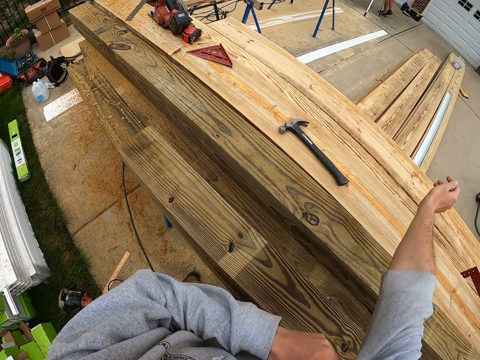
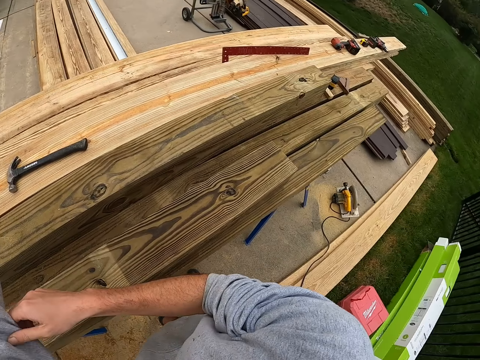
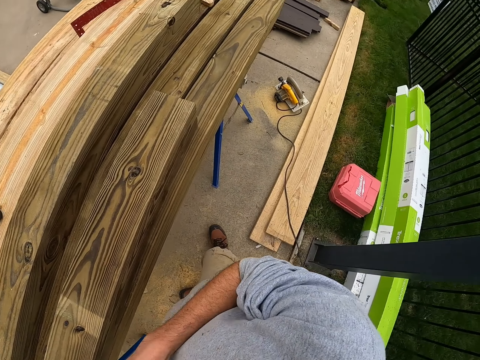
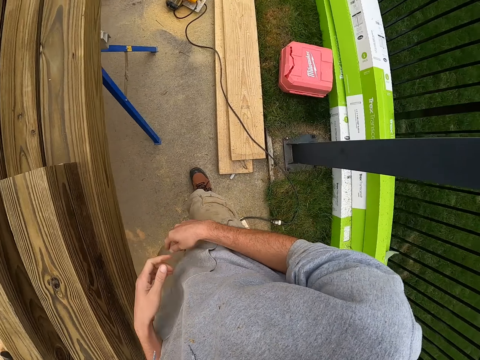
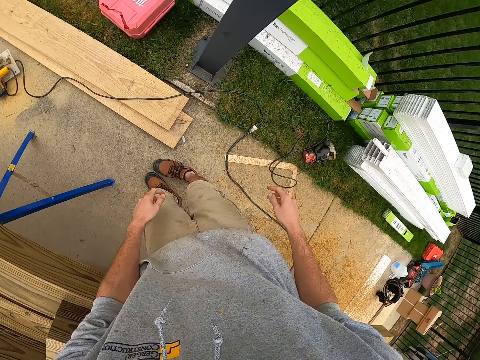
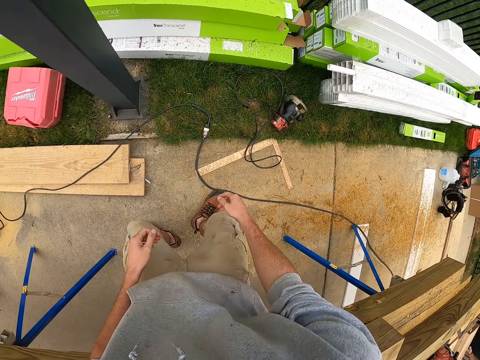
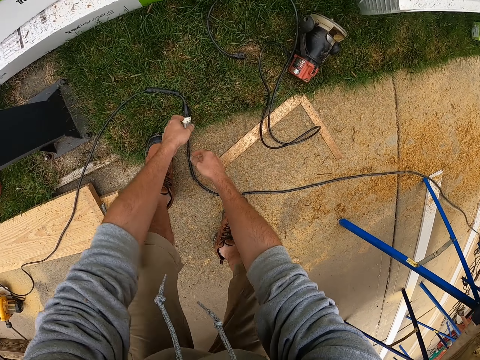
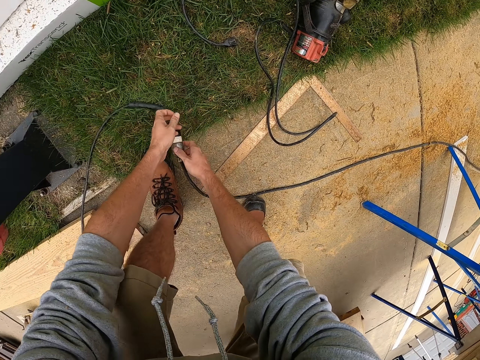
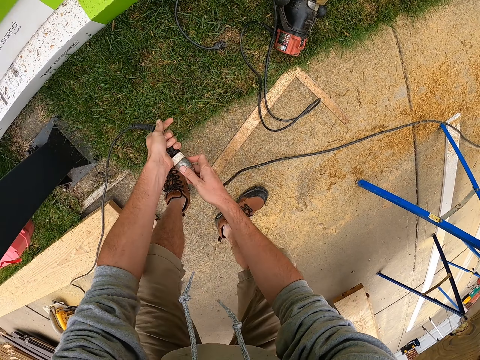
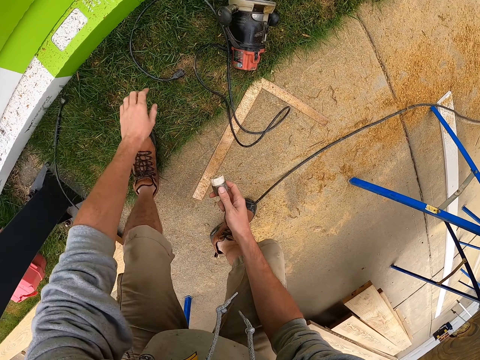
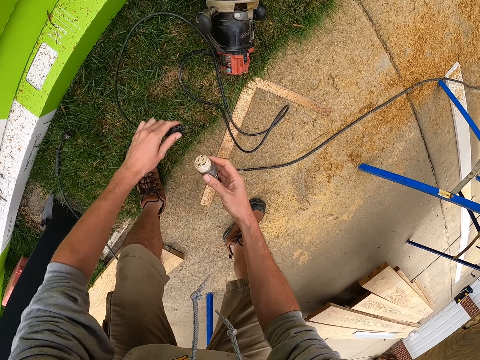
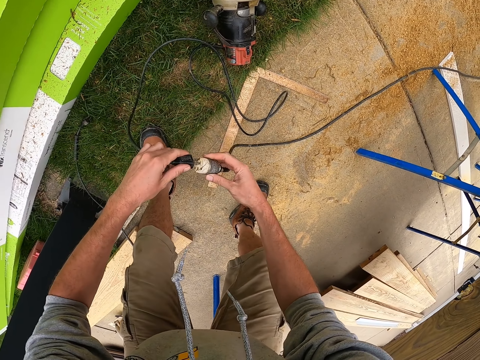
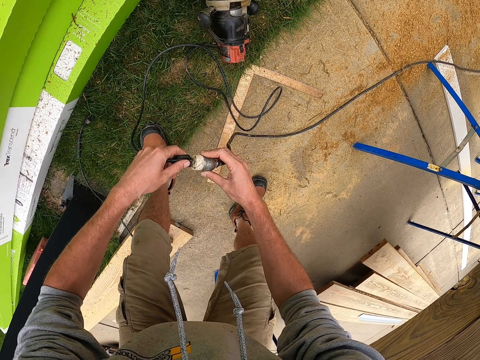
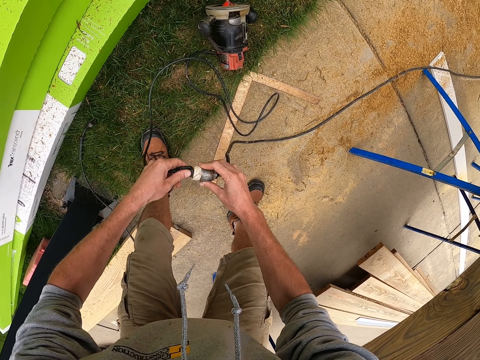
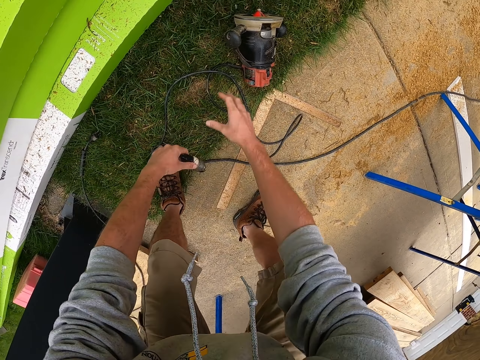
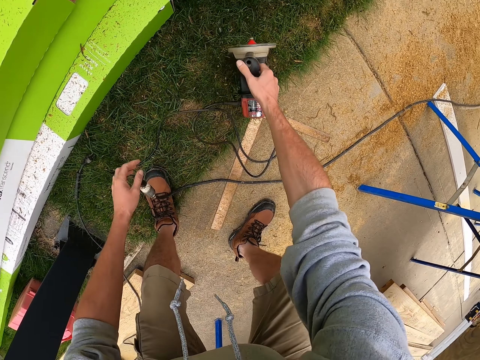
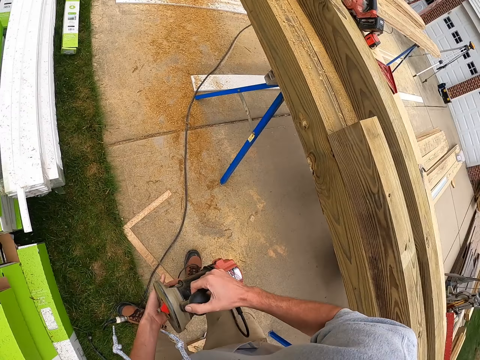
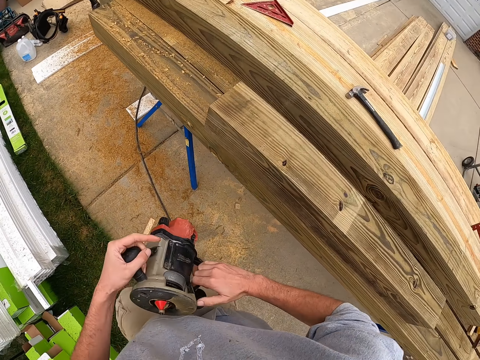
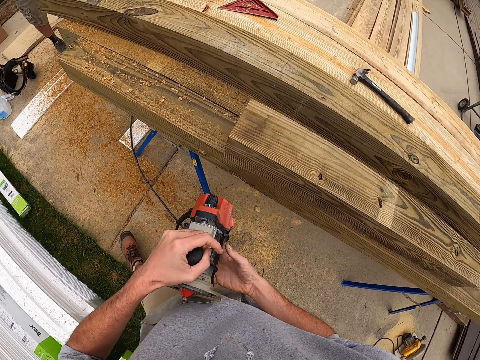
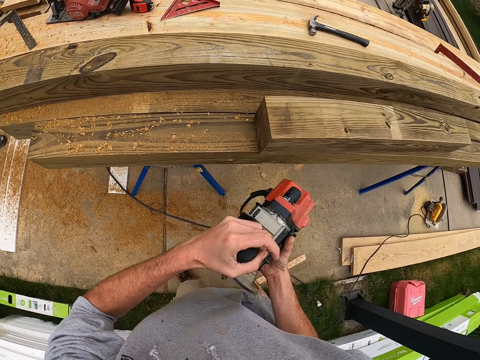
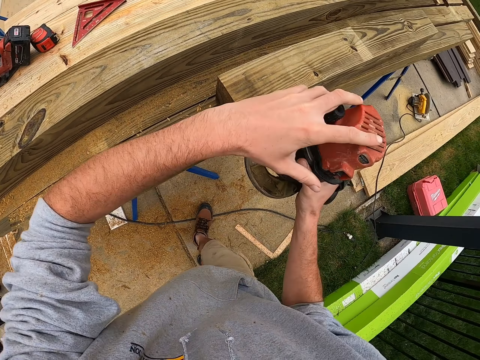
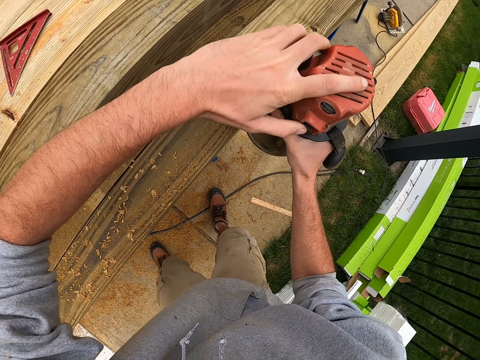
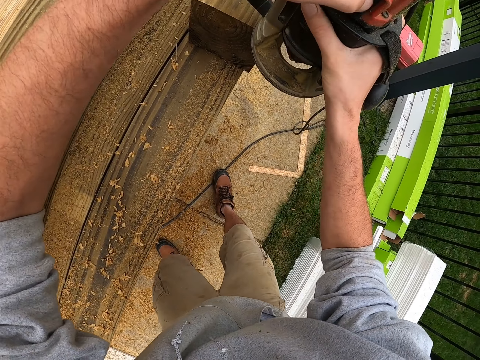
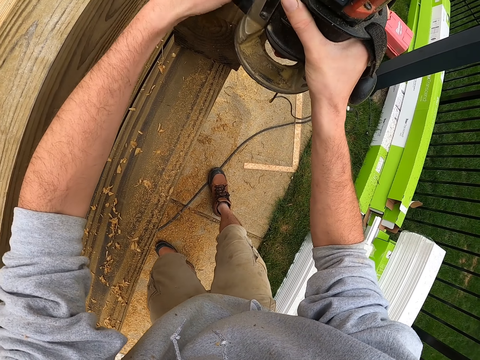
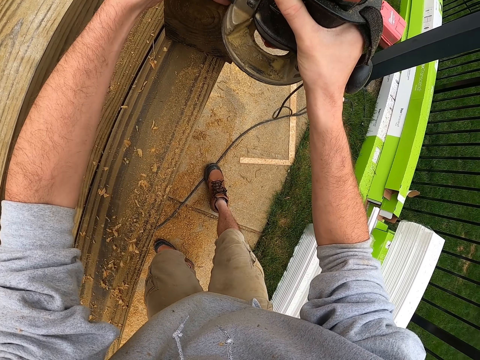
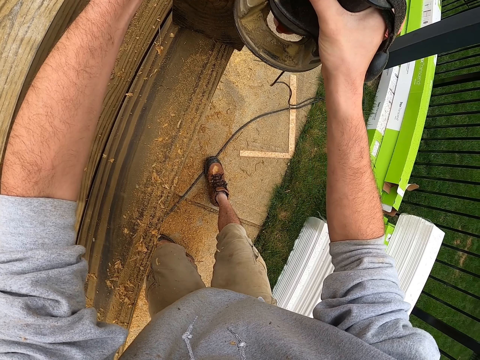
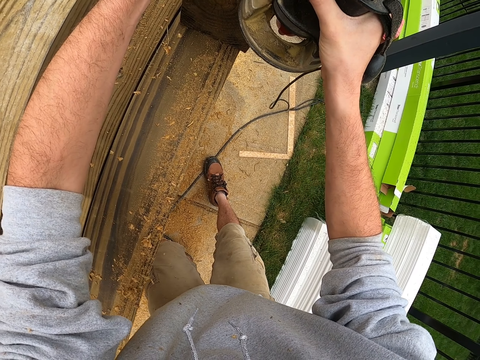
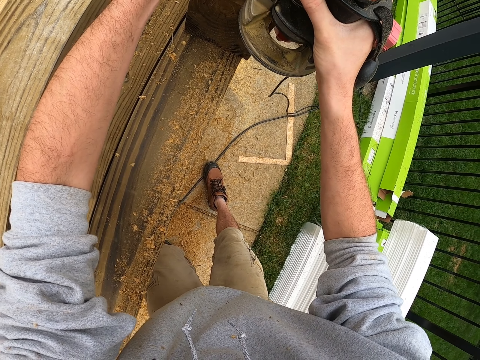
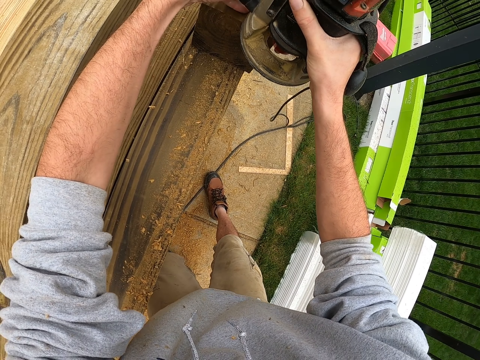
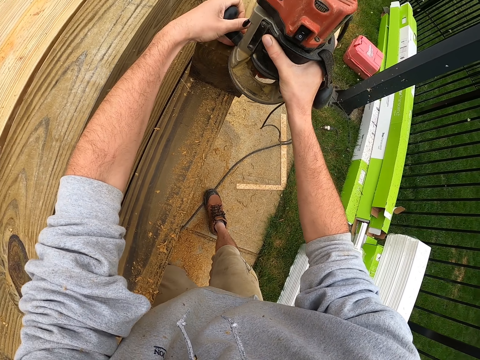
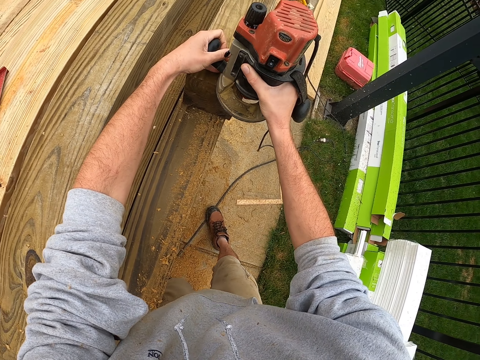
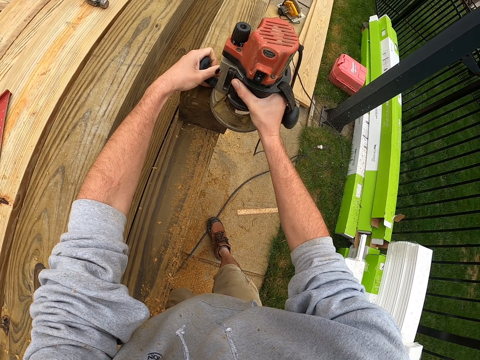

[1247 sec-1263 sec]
The camera wearer pulls the sweater. They pick up the cable from the ground, disjoint the cables, pick up the cable from the ground, and connect the cables. They put the cable on the ground. They pick up a wood smoothing machine from the ground. They smoothen the wood.

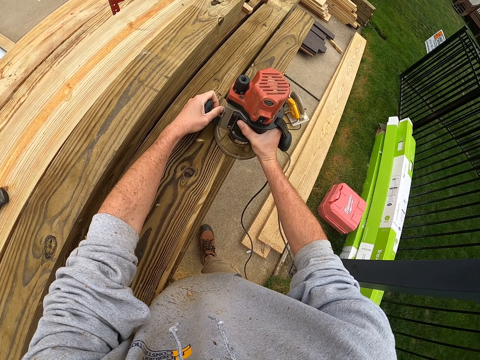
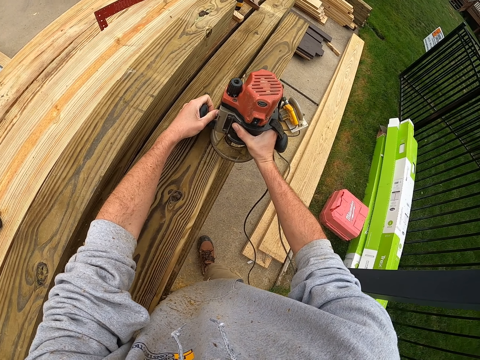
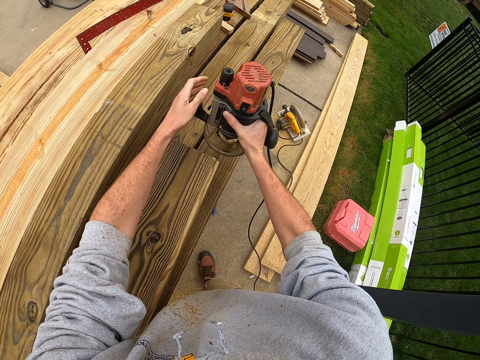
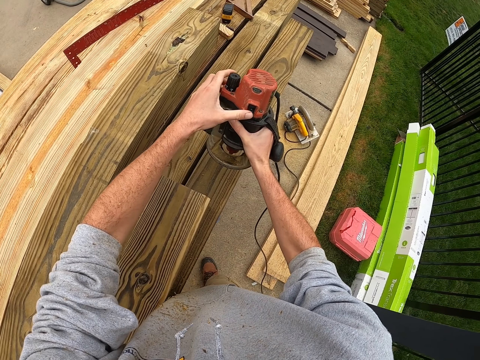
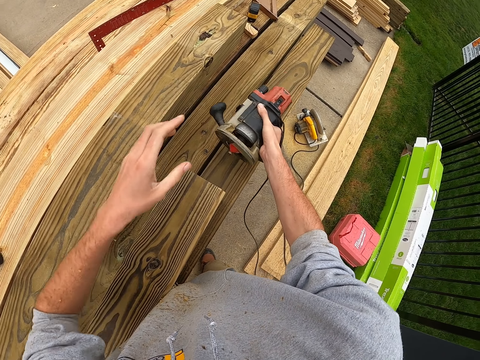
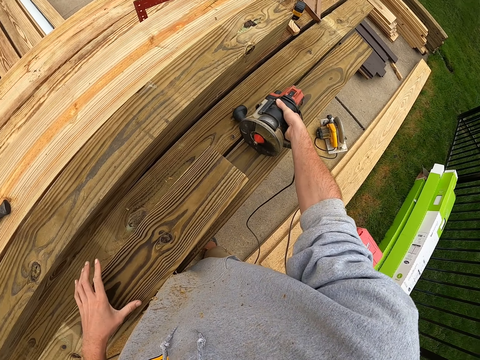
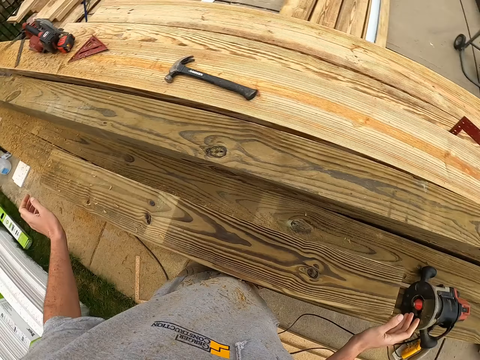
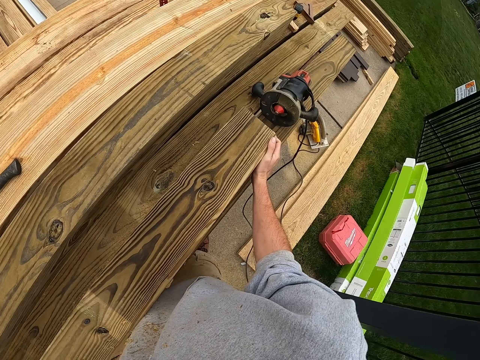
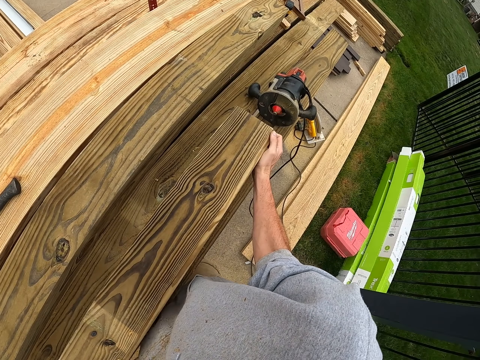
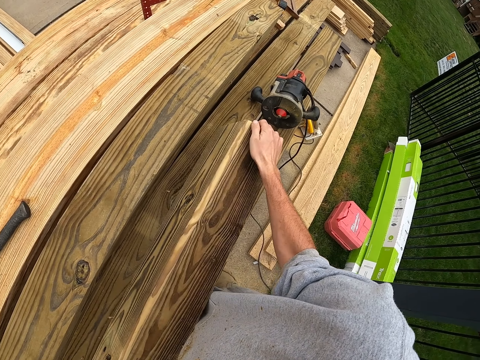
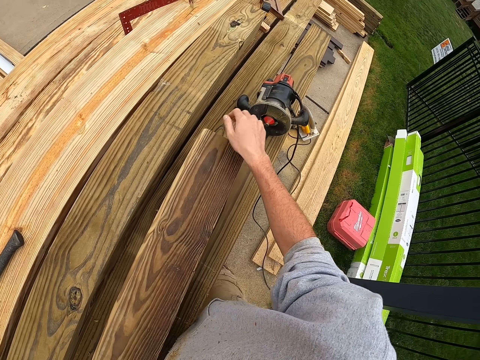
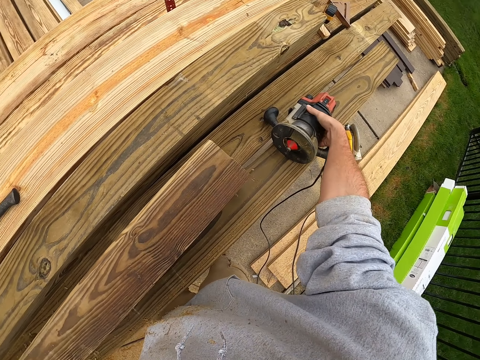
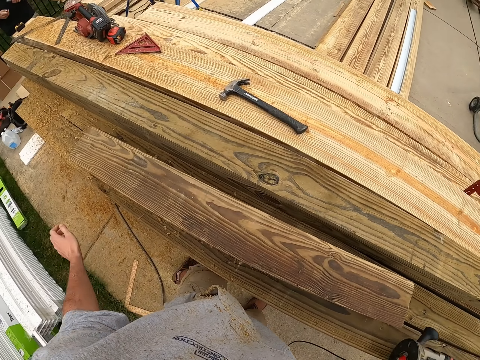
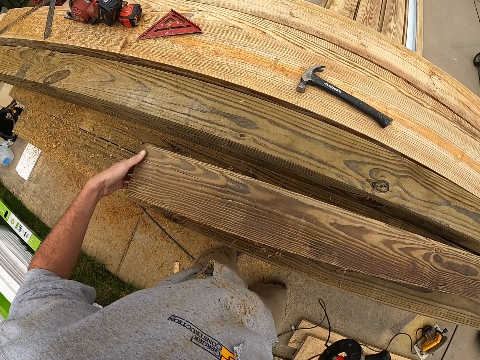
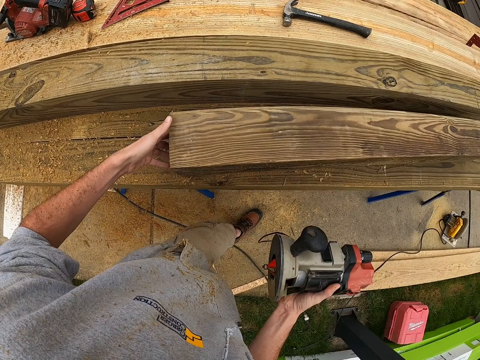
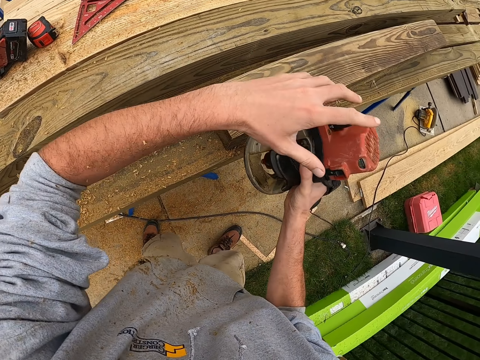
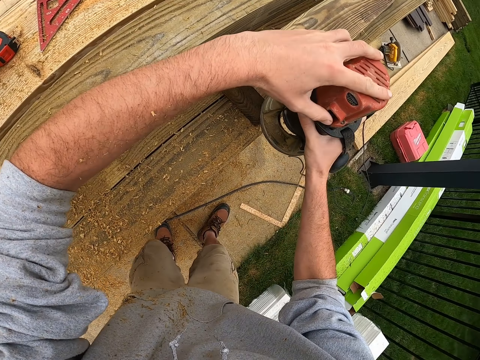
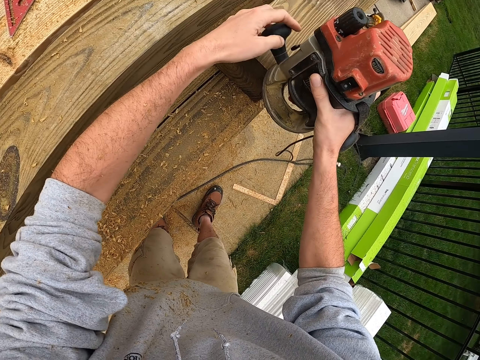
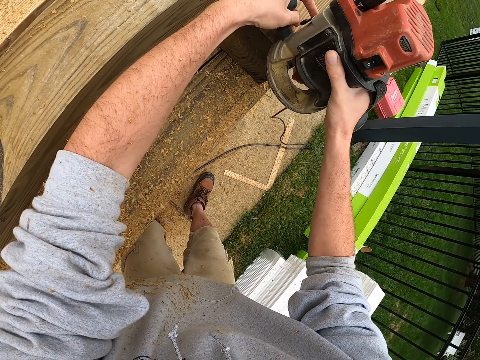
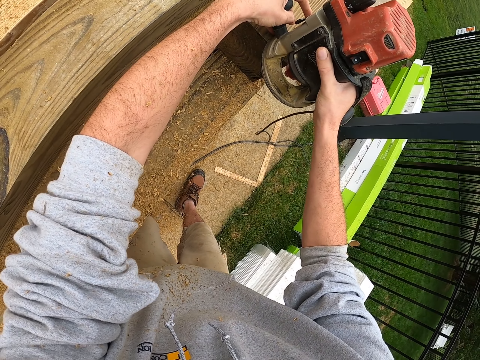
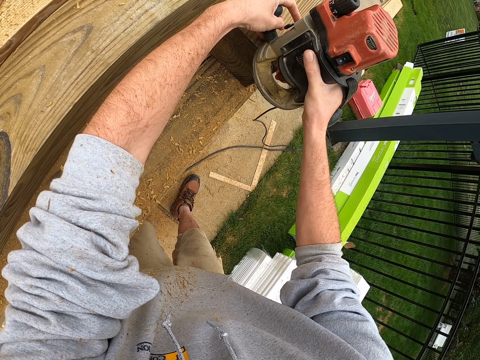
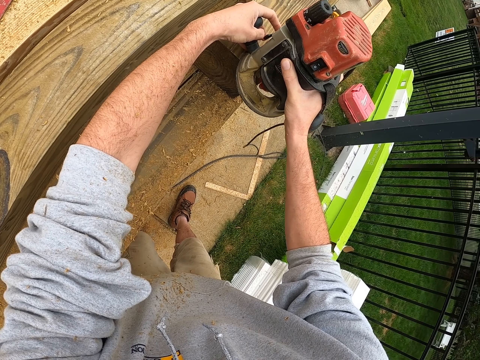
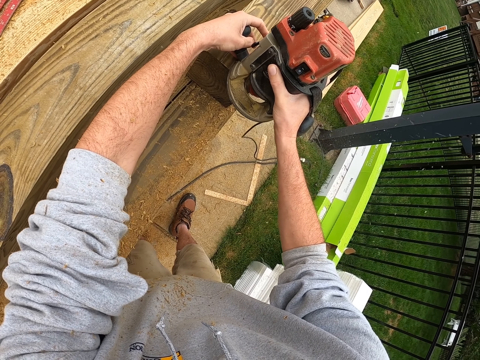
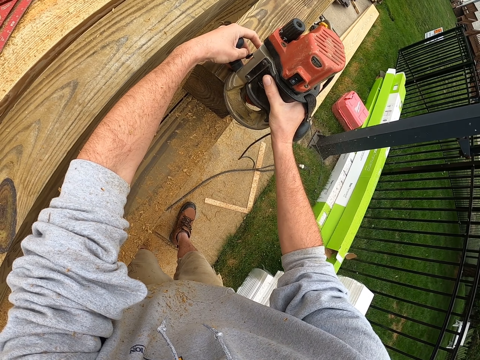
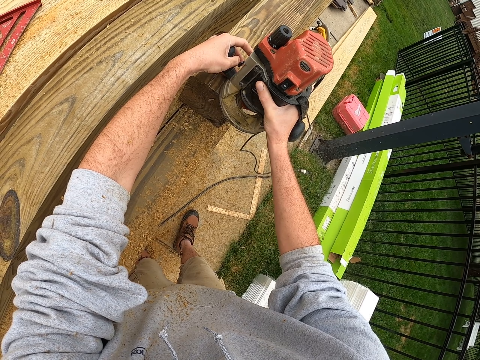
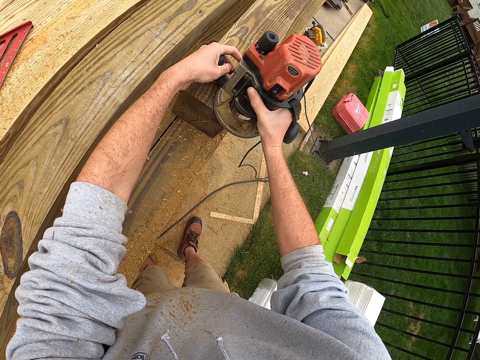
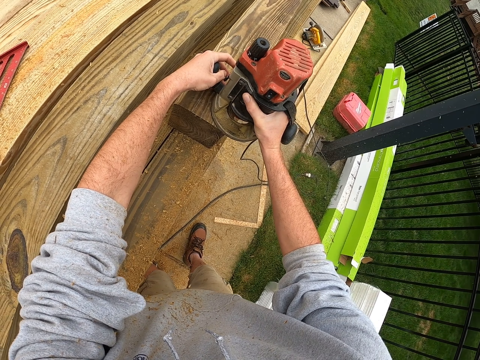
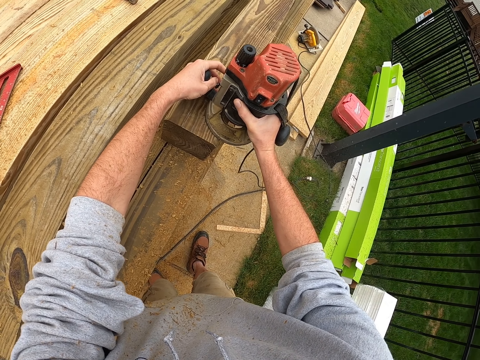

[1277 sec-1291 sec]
The camera wearer puts the wood smoothing machine on the wood. They look around. They turn the wood. They pick up the wood smoothing machine from the wood. They smoothen the wood.
